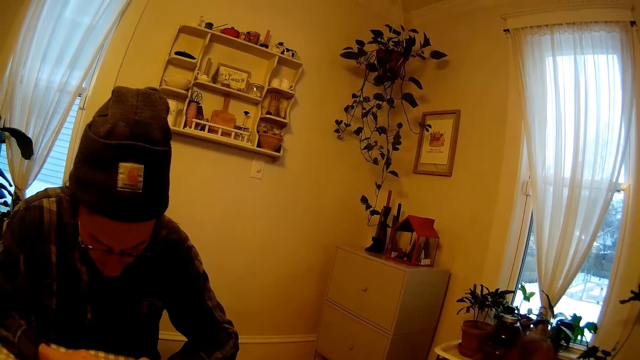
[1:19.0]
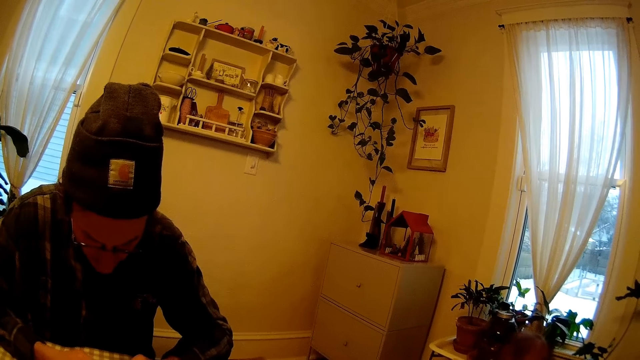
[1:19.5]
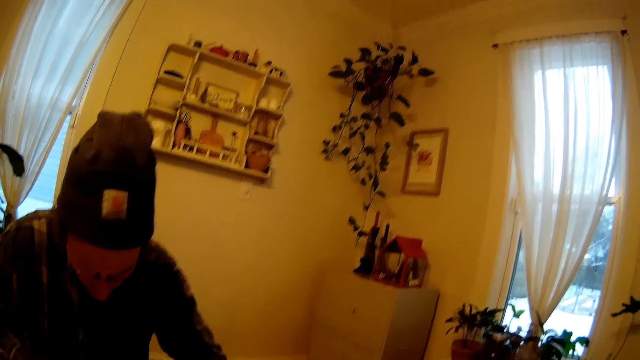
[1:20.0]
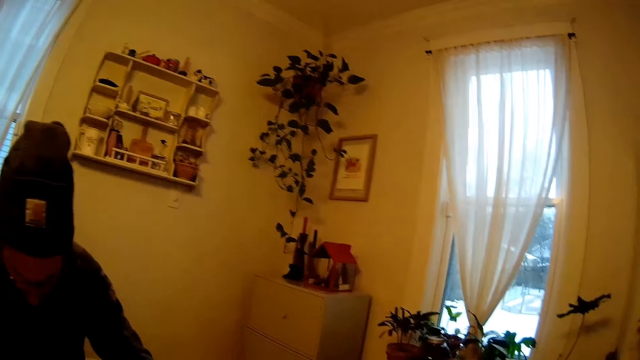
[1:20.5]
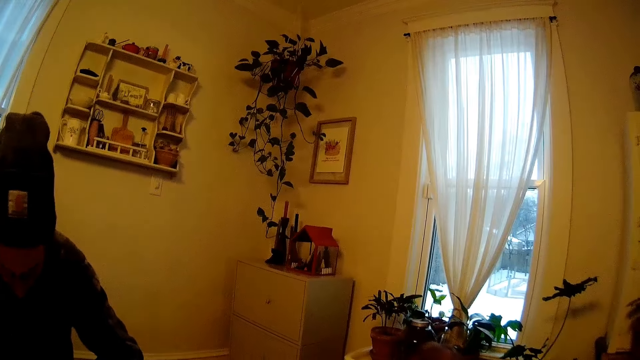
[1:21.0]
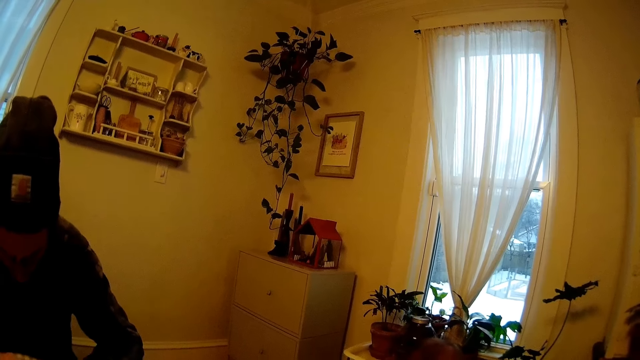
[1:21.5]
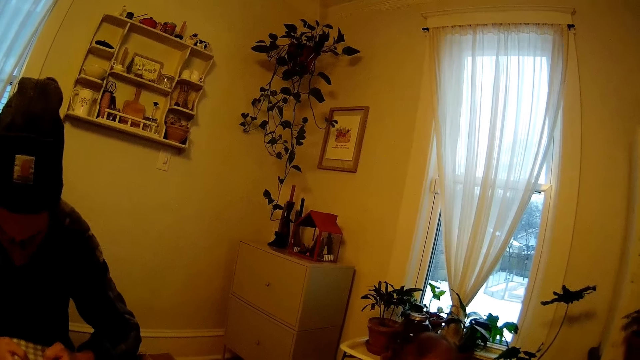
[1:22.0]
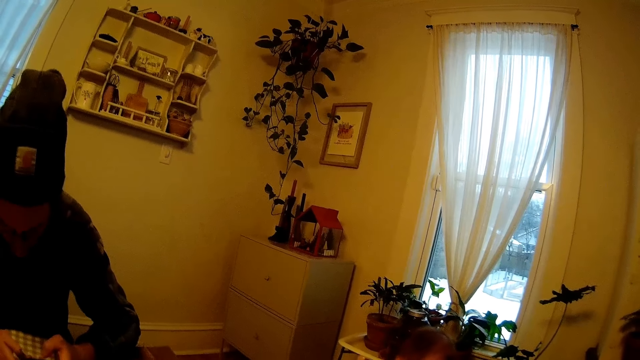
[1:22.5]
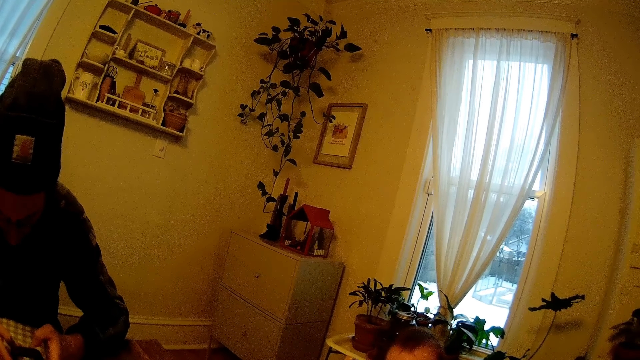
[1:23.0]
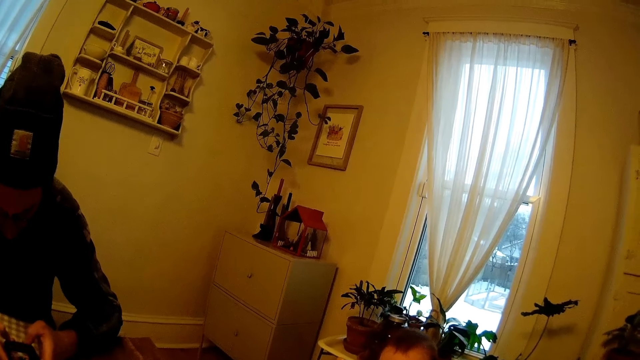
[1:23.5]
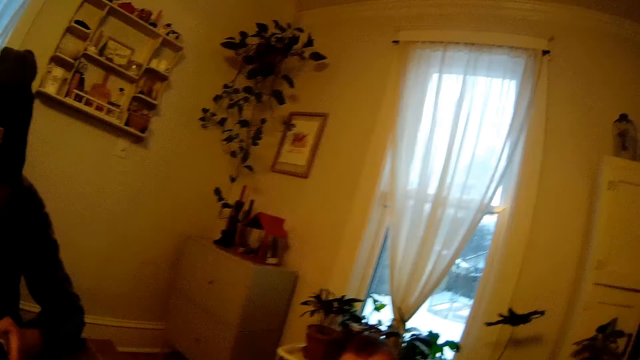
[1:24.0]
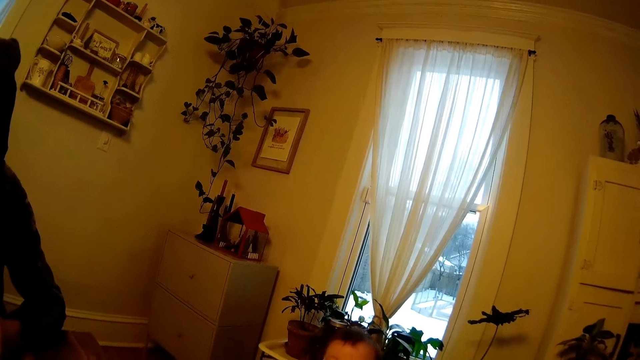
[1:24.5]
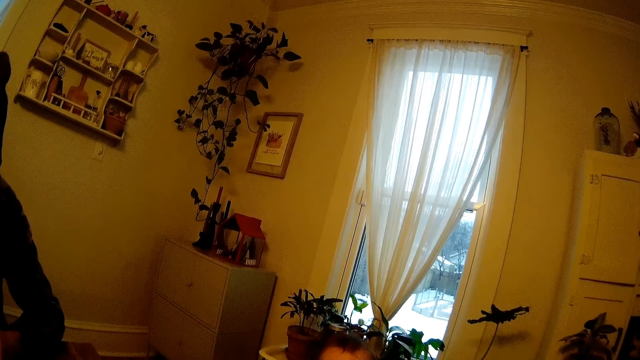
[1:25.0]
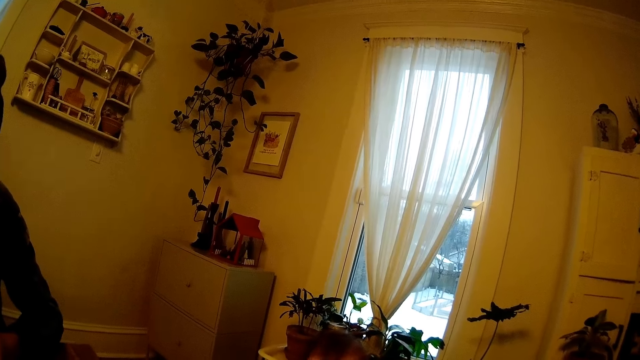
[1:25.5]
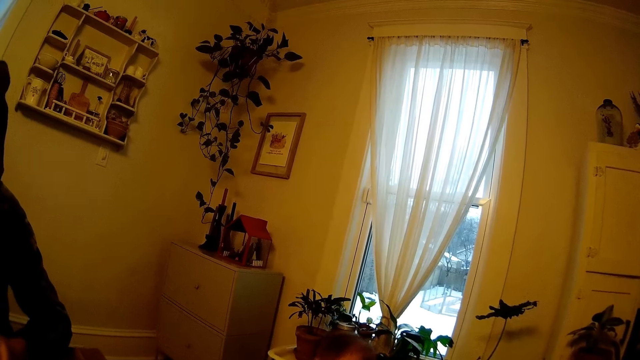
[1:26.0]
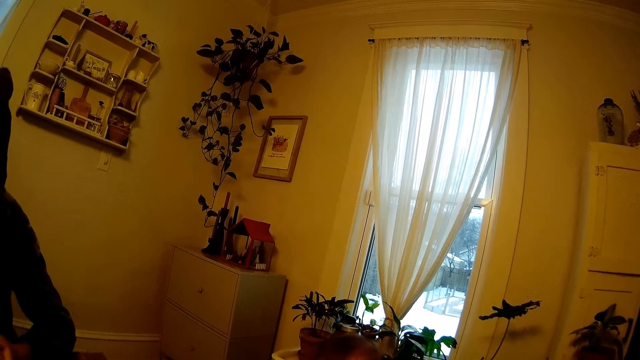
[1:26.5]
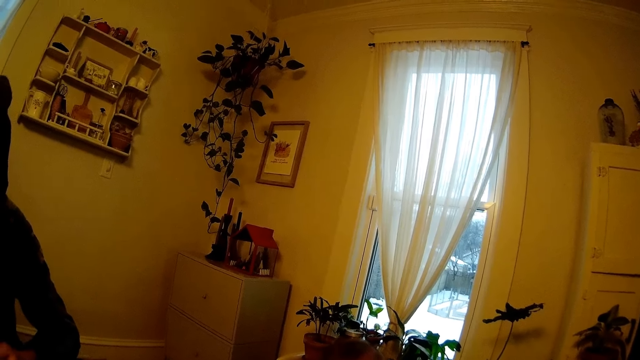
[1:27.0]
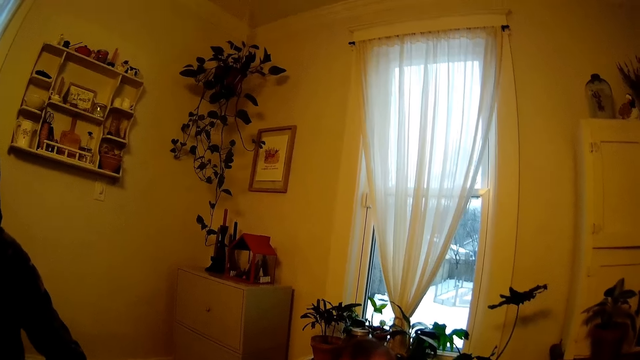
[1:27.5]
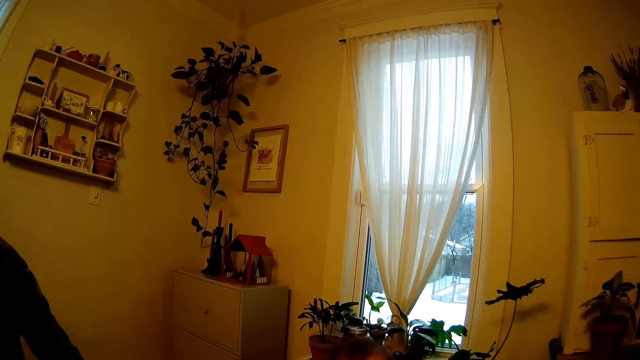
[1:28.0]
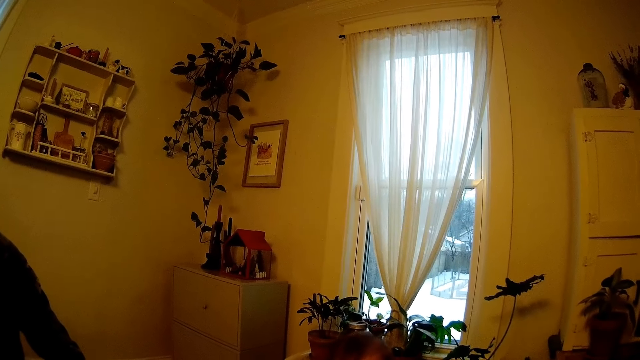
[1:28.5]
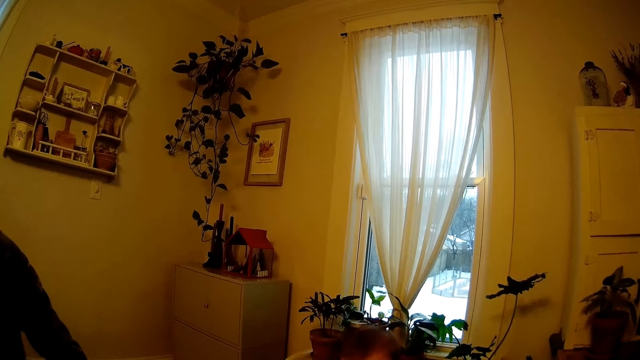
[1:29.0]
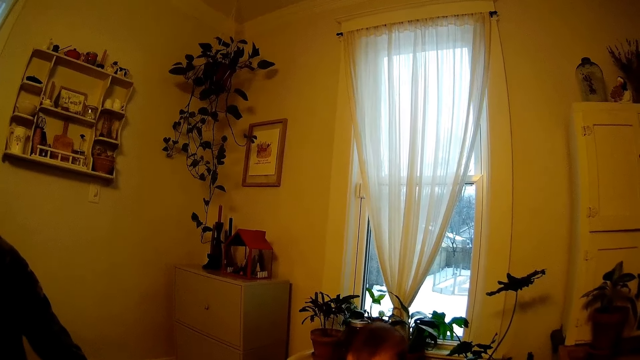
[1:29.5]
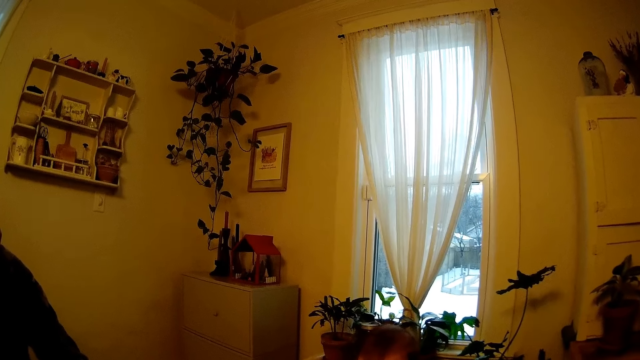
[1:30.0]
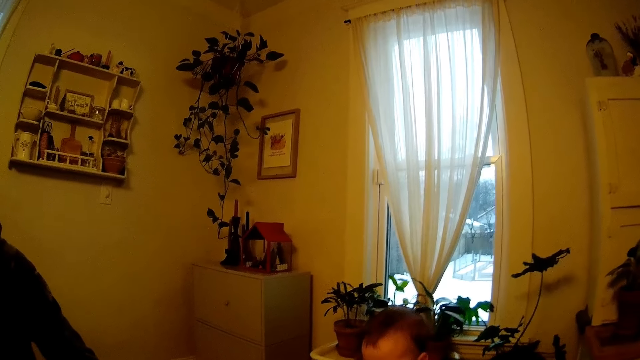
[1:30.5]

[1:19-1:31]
A baby looks around.

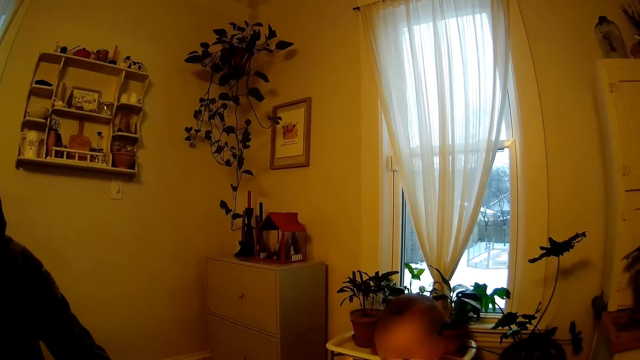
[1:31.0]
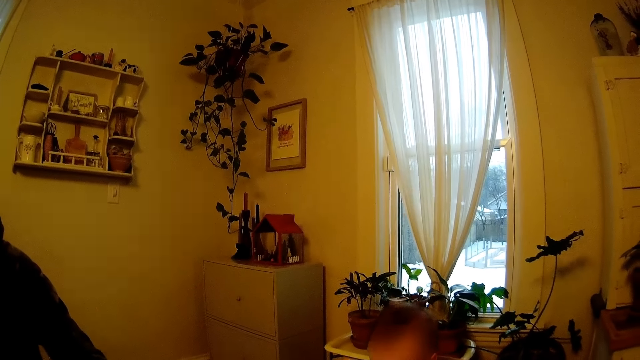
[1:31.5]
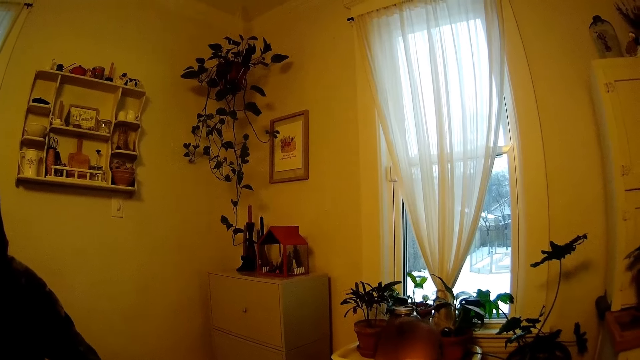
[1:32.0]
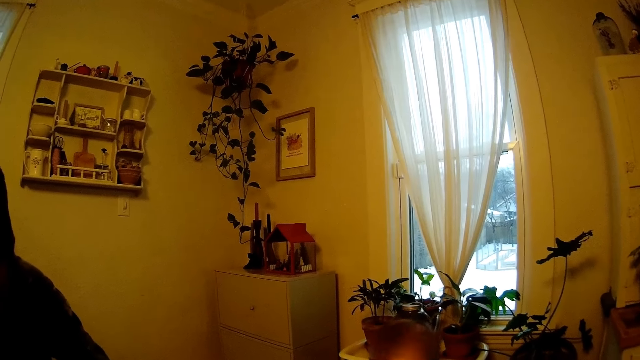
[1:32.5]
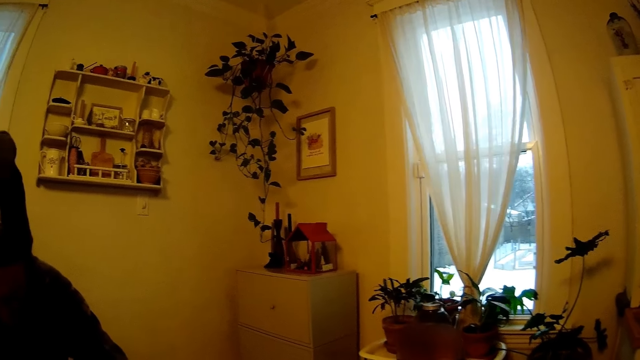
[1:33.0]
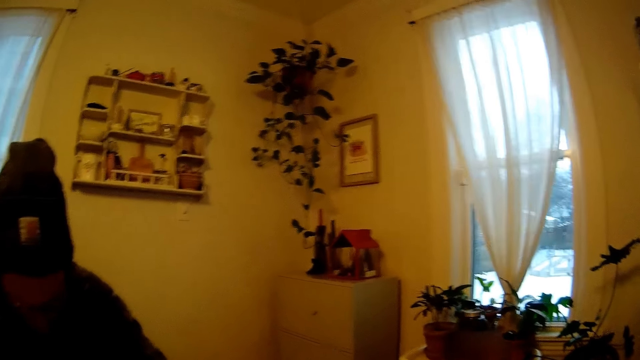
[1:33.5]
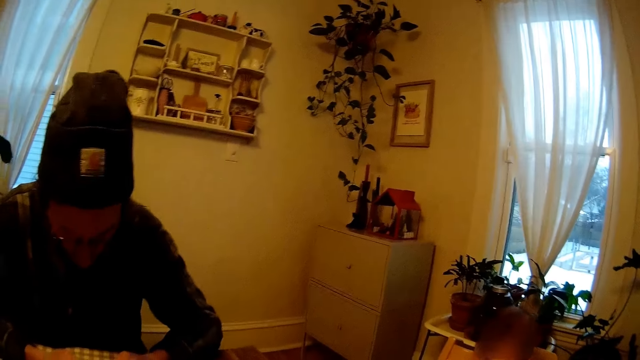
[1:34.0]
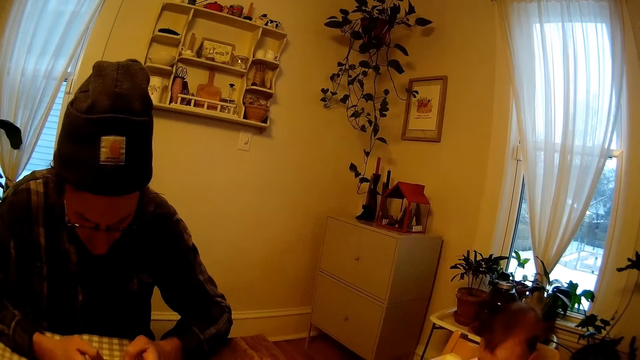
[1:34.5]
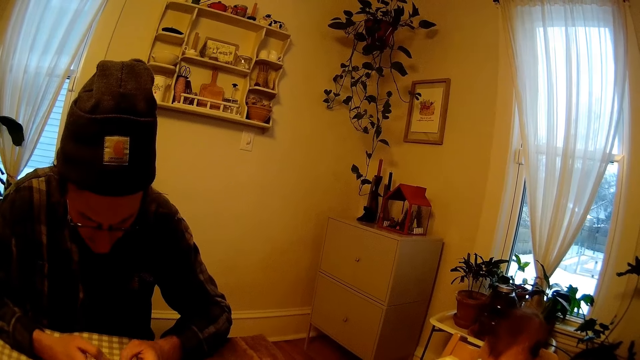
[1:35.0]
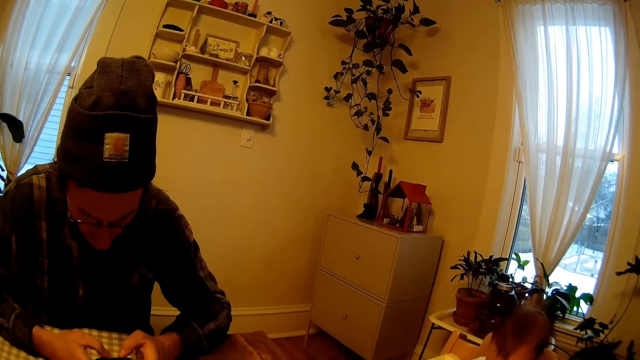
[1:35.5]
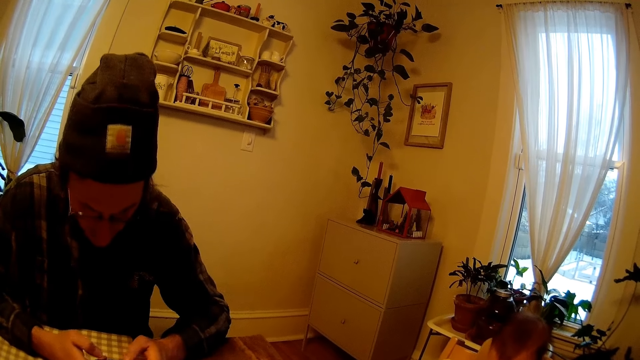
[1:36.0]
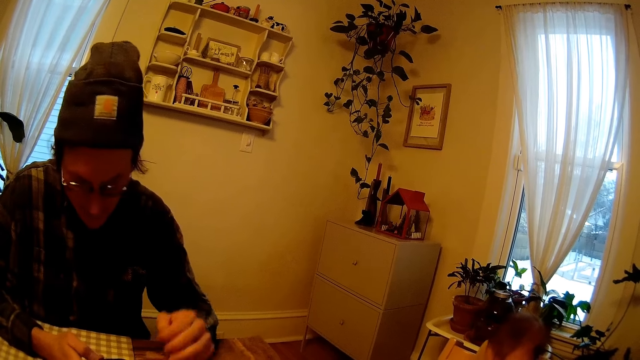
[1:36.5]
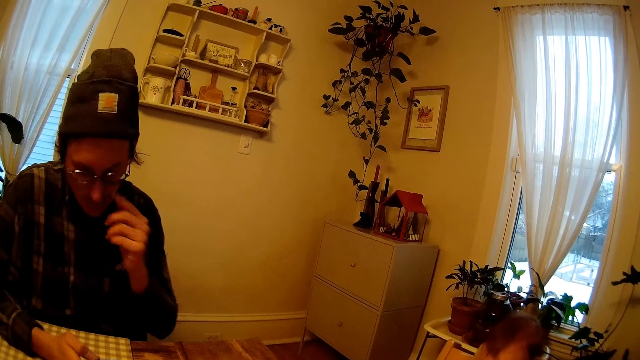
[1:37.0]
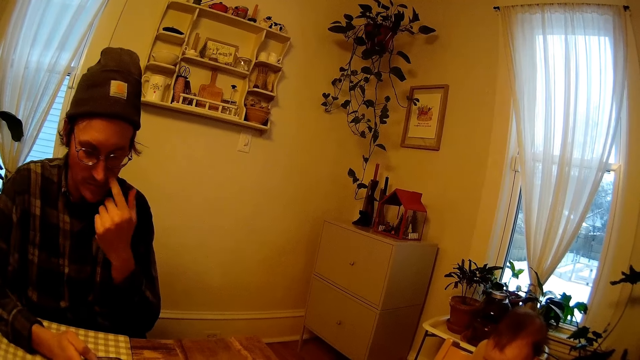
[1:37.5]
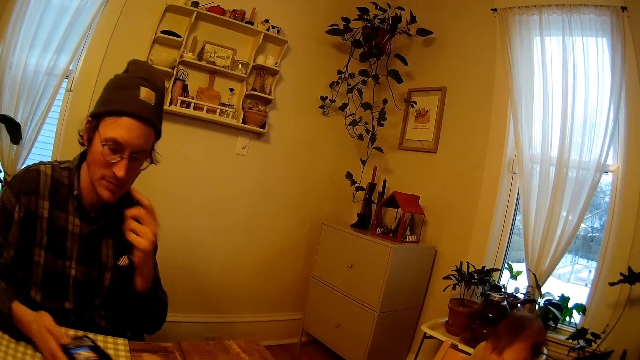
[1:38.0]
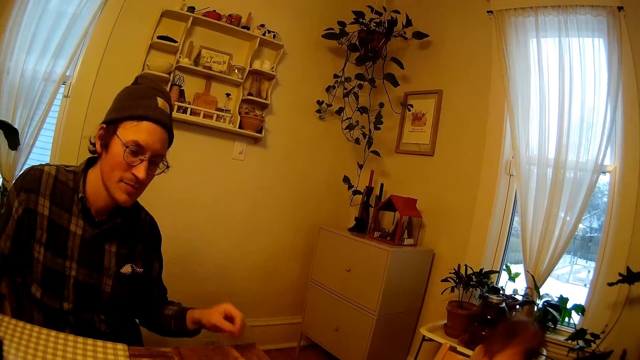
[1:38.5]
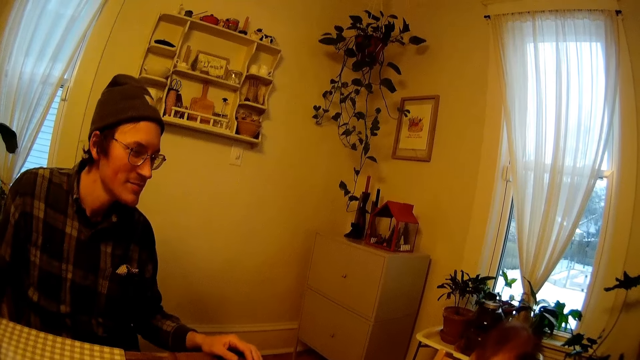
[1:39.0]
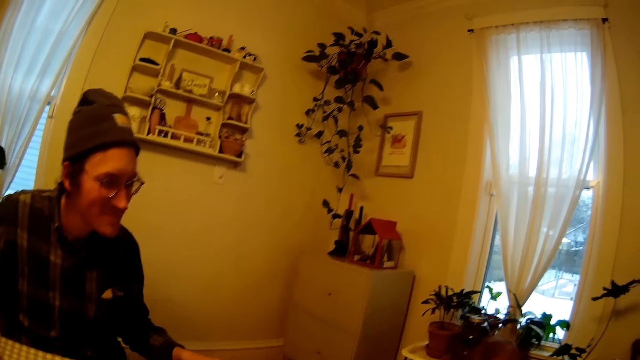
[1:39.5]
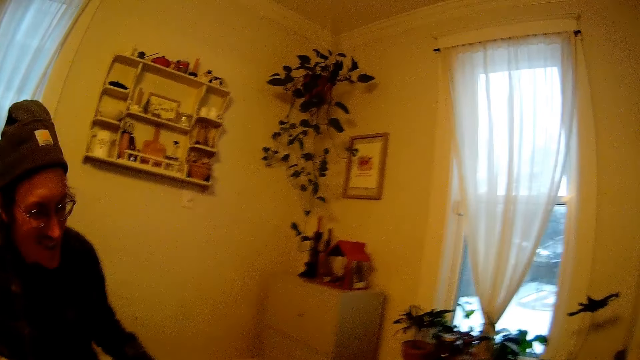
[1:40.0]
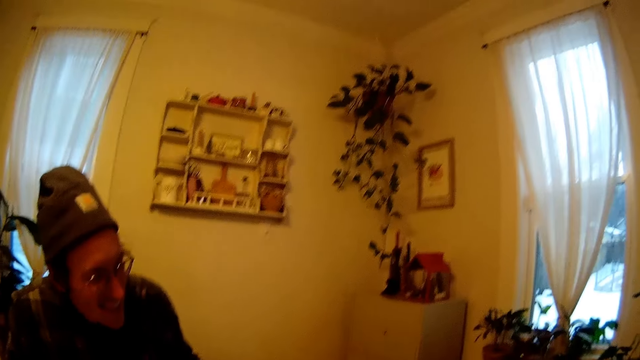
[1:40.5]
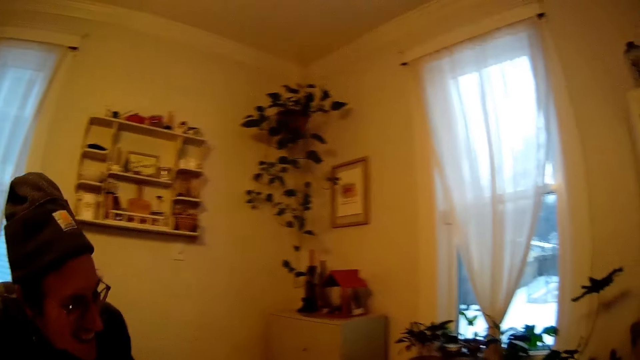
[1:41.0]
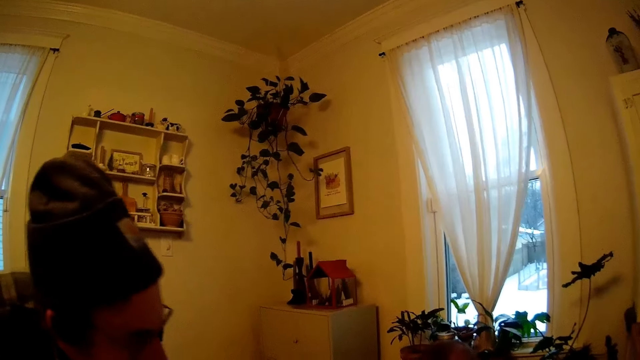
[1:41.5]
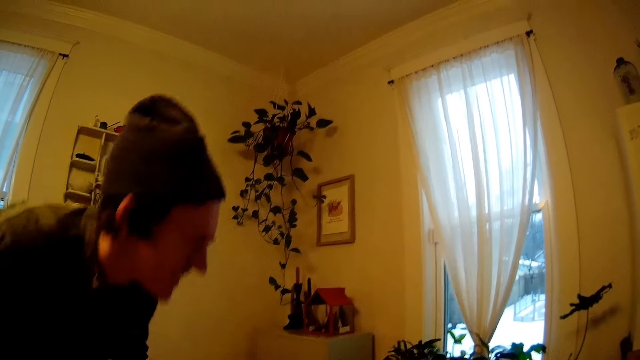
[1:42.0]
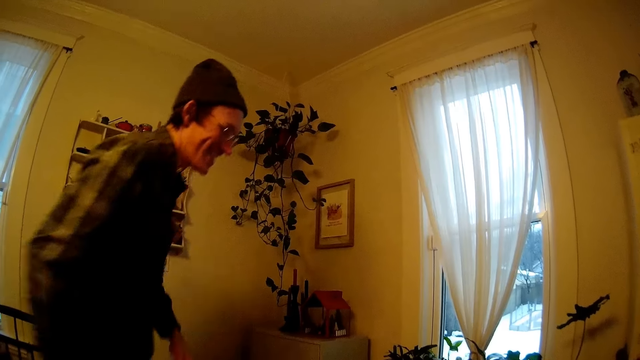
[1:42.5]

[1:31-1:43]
A man moves his hand. The man puts his finger on his nose. The man scratches his face. The man moves his hands. The man stands up from a chair. A baby looks at the table.
